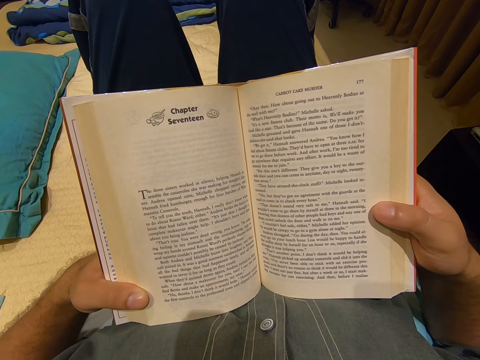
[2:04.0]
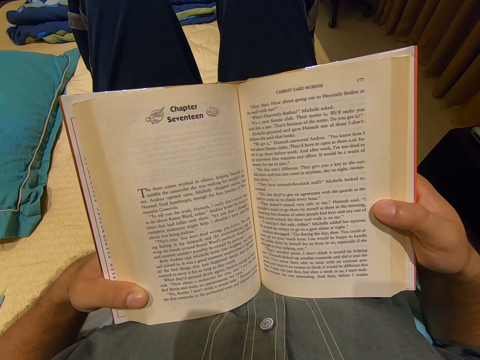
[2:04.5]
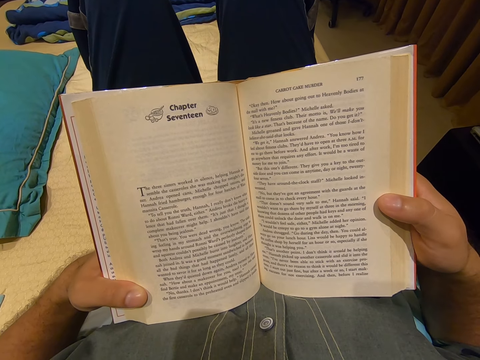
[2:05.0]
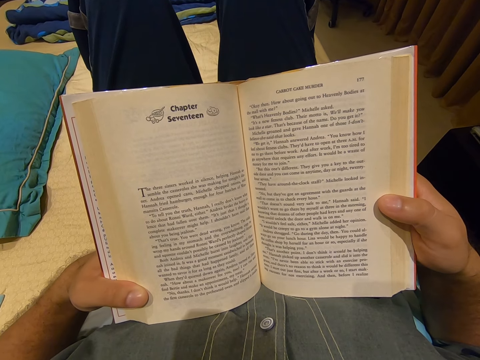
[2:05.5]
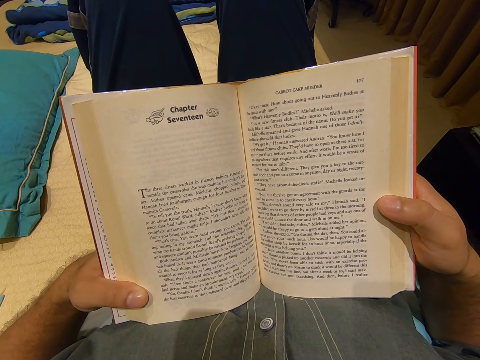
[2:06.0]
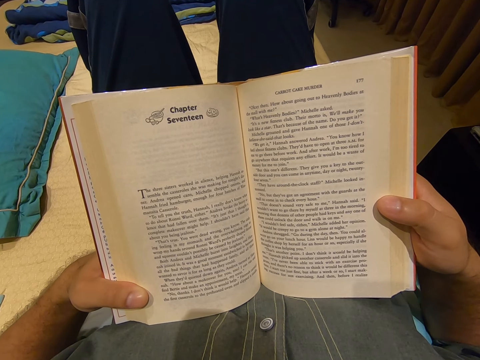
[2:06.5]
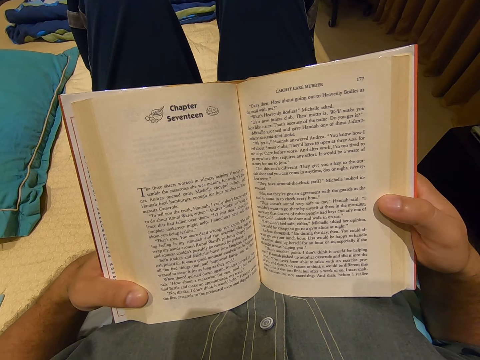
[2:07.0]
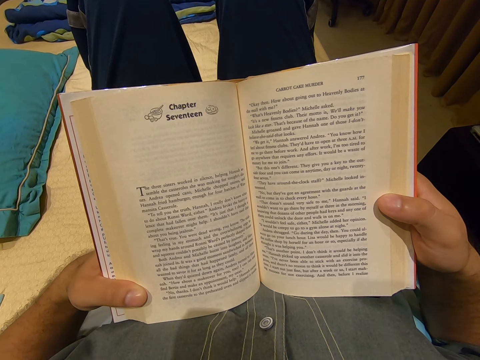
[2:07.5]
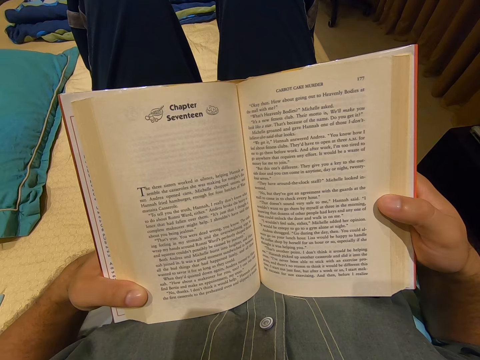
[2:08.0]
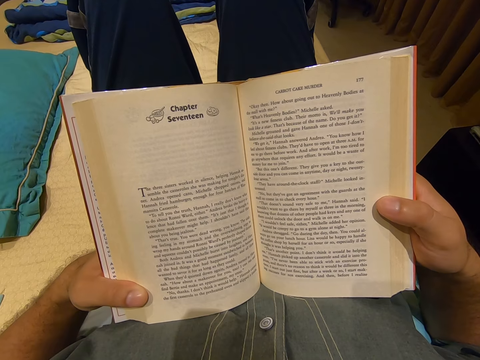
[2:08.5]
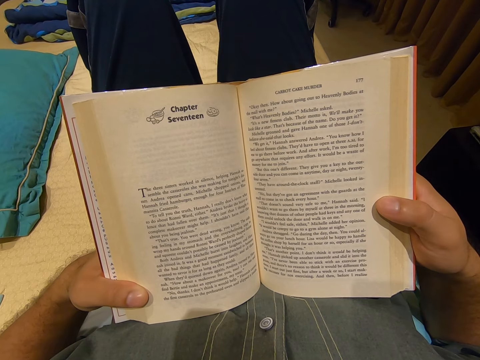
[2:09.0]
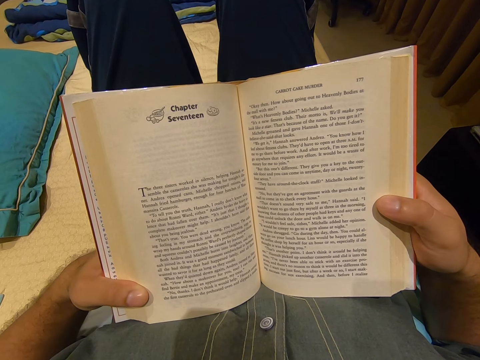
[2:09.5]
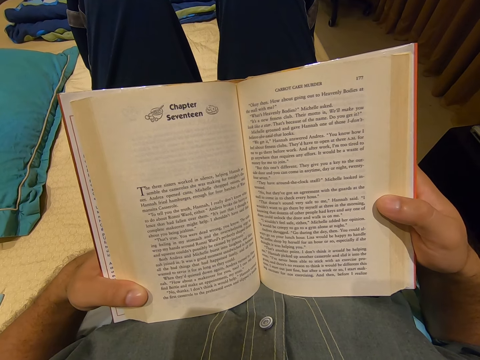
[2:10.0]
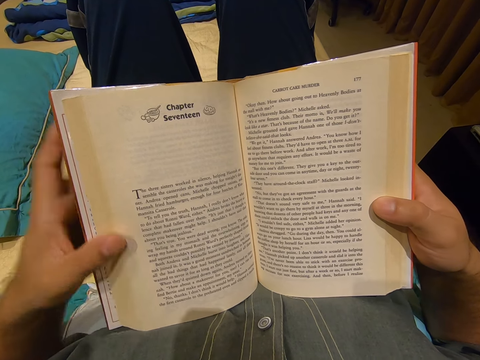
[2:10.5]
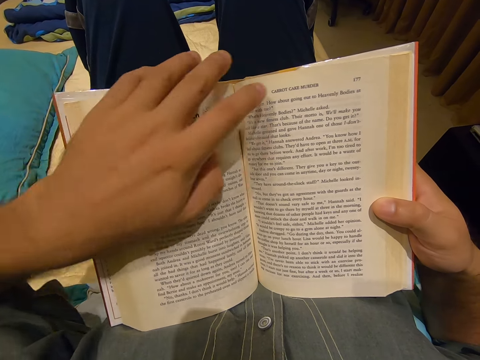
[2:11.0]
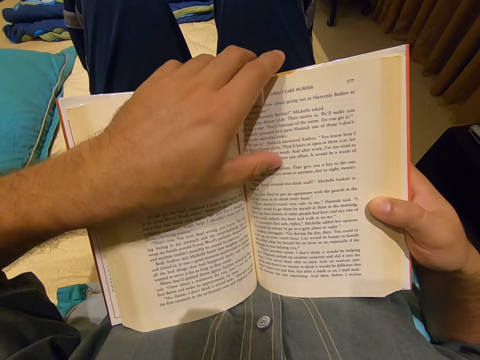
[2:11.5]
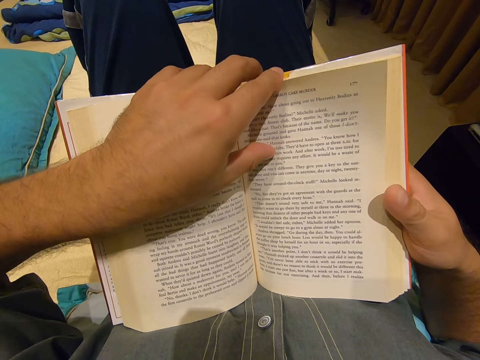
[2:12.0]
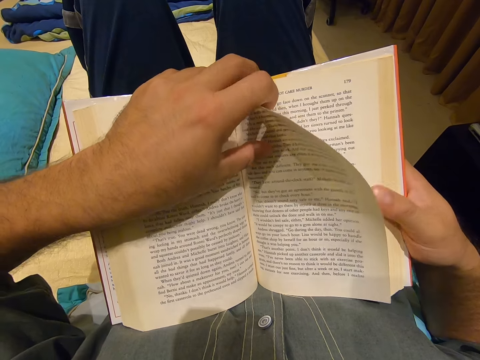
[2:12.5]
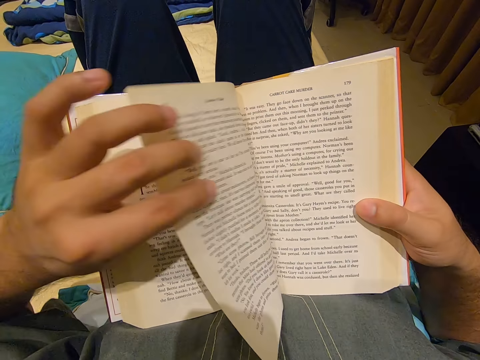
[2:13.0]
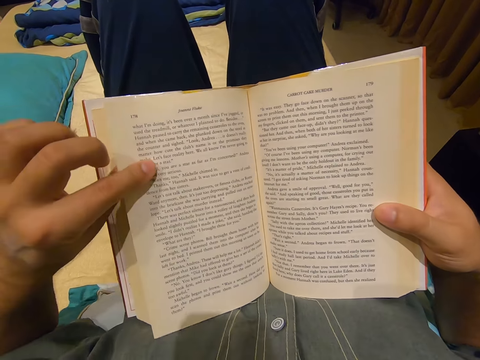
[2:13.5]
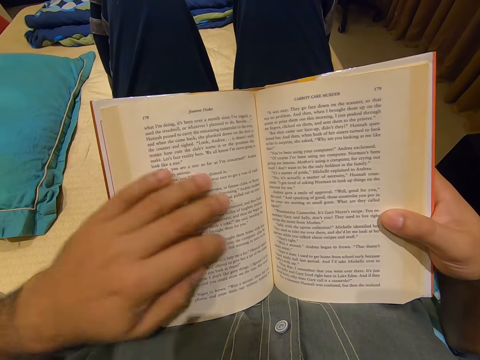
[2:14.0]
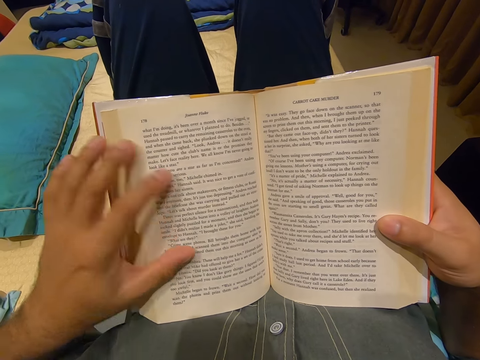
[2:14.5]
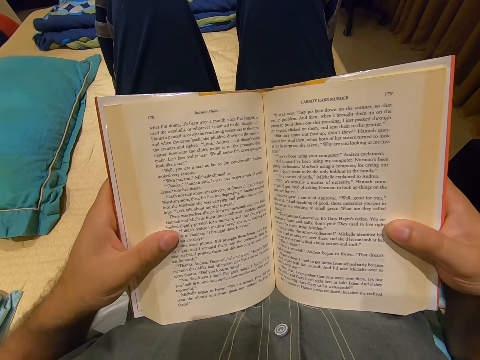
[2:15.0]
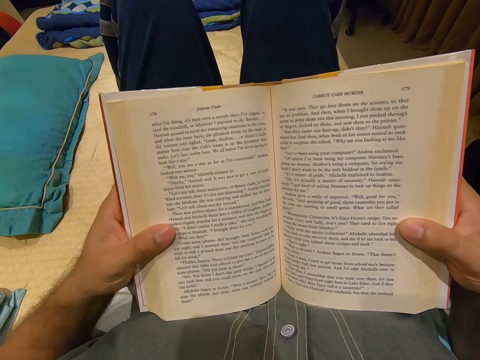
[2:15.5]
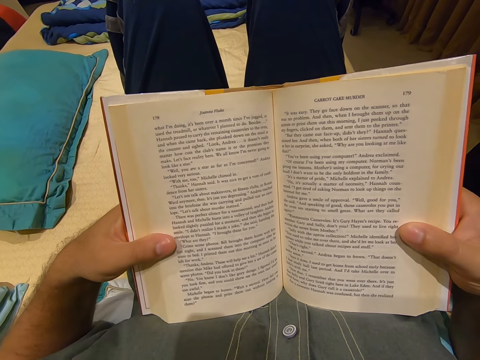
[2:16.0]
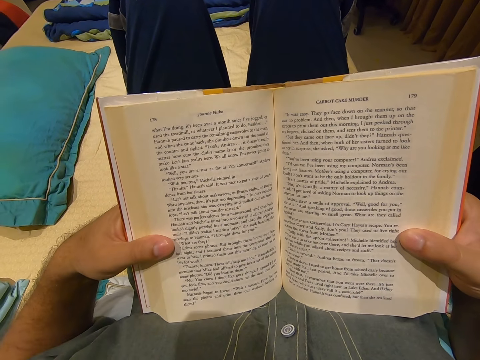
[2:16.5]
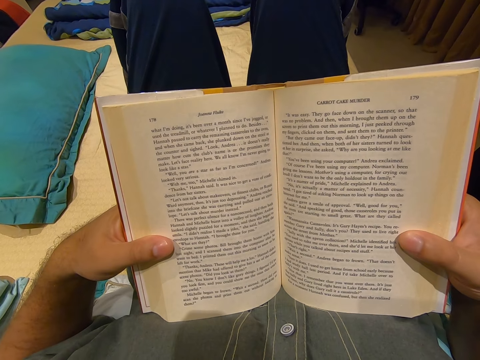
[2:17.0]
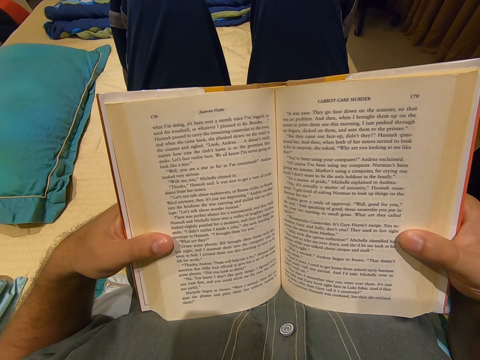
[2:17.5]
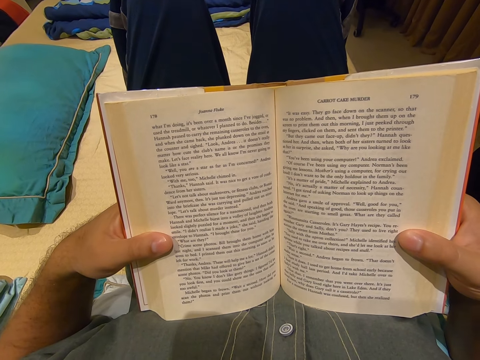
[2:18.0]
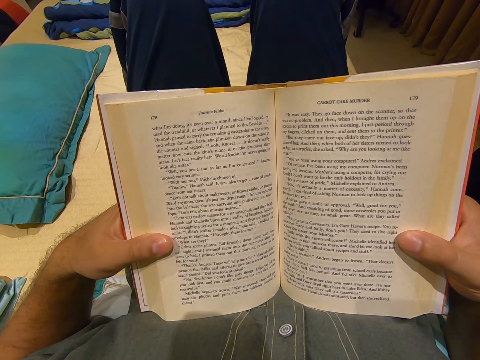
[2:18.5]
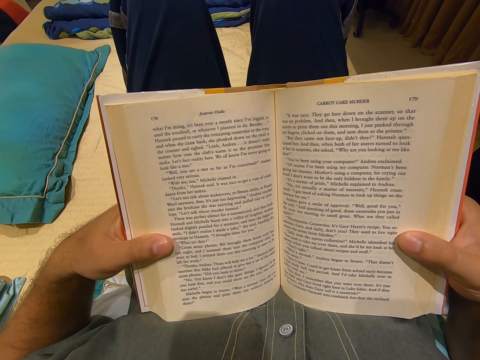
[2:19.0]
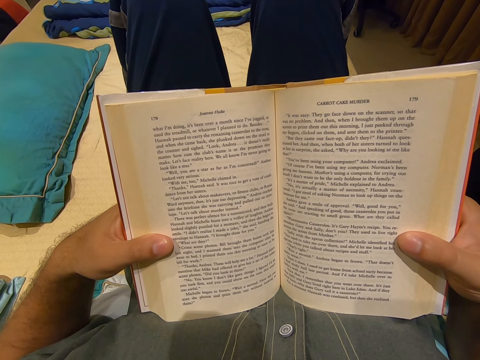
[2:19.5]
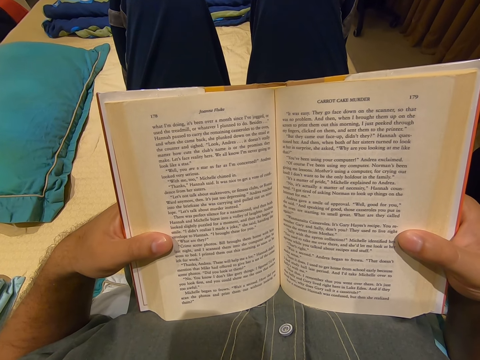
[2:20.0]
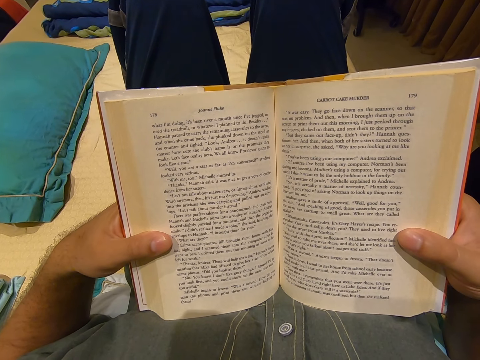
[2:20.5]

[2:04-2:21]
The camera wearer moves his finger. He moves the book and moves his hand. He opens a page. He streamlines the book. He reads the book. He holds the book and moves his hand.

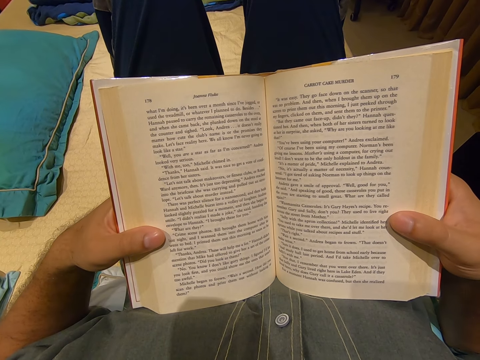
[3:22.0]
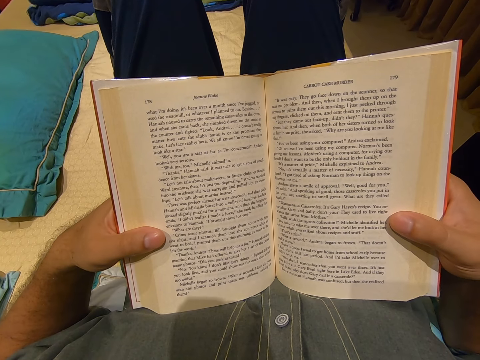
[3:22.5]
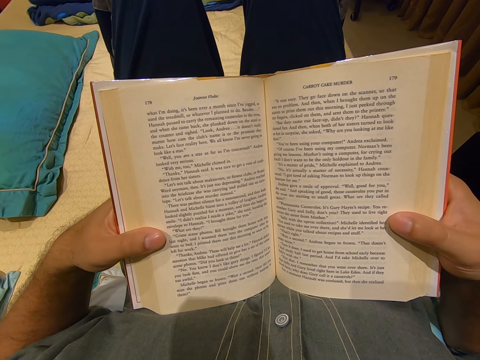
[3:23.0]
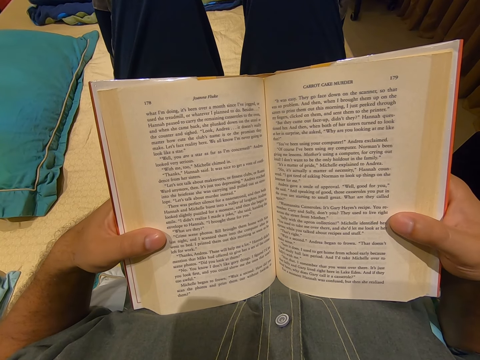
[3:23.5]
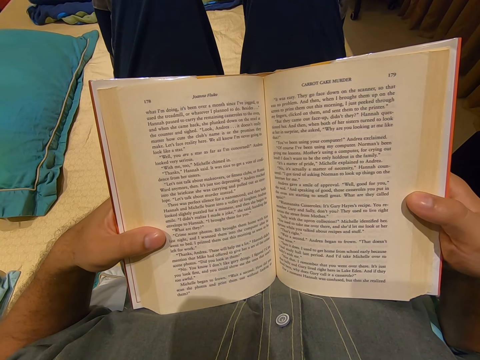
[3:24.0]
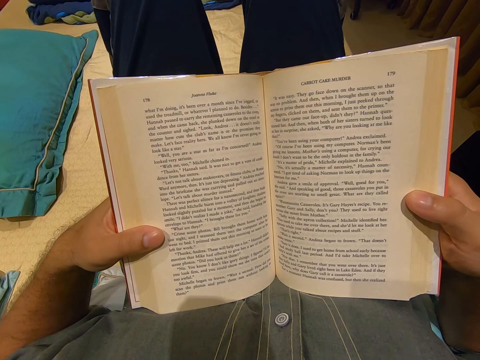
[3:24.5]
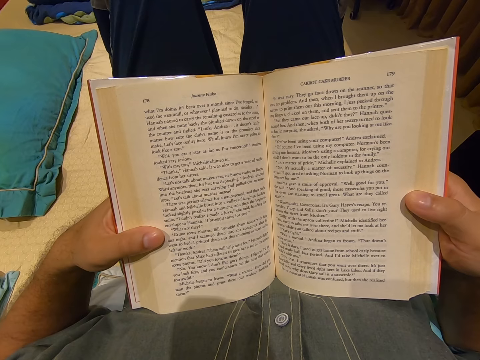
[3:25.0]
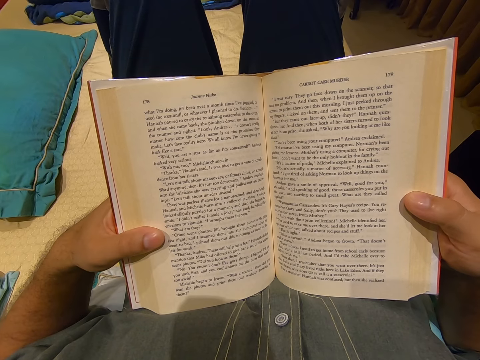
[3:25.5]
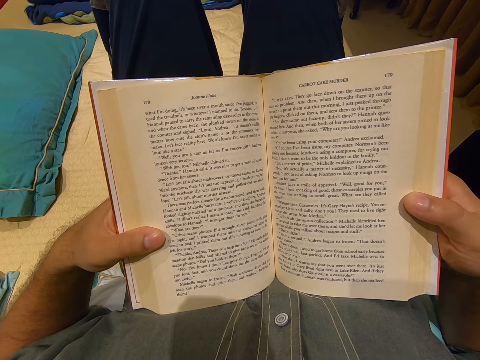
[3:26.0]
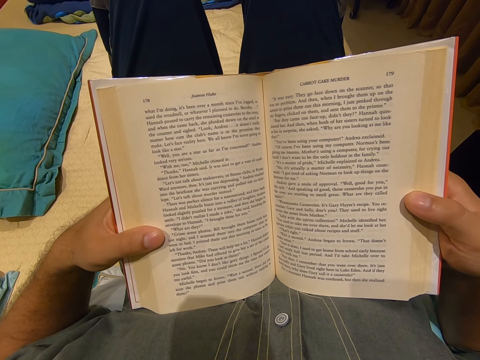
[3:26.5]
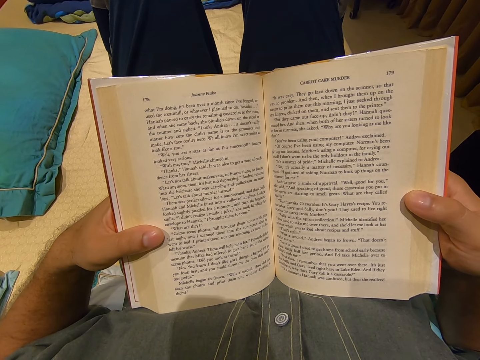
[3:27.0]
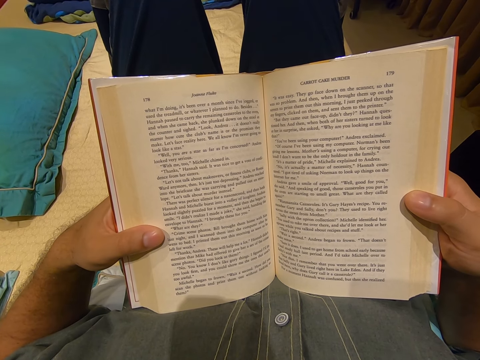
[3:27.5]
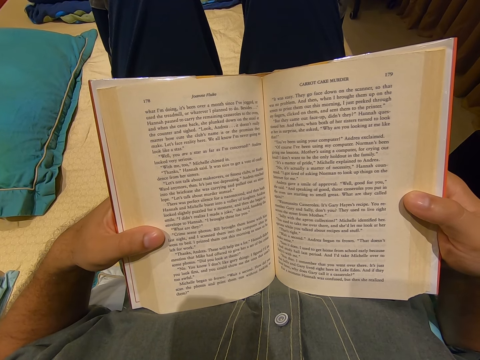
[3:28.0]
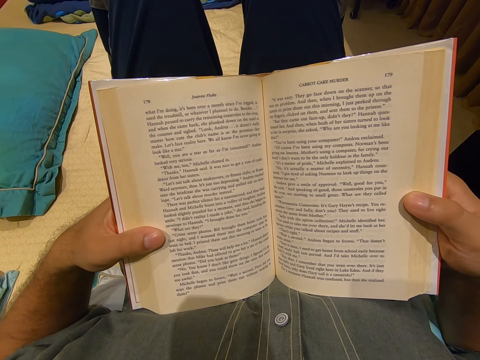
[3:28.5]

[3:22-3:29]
The camera wearer moves his finger.

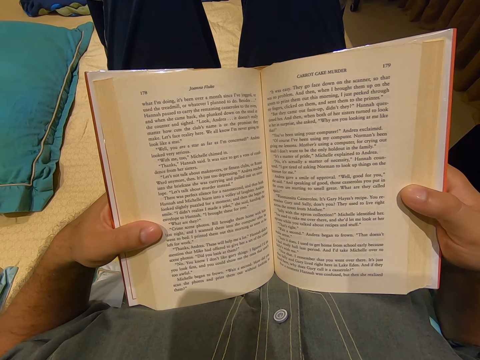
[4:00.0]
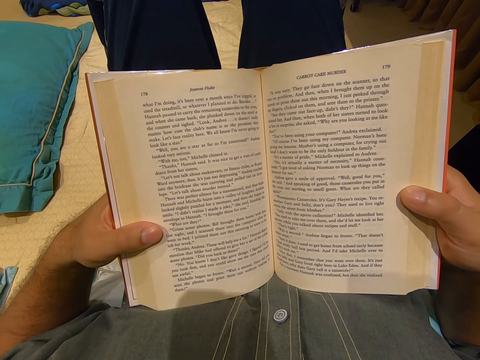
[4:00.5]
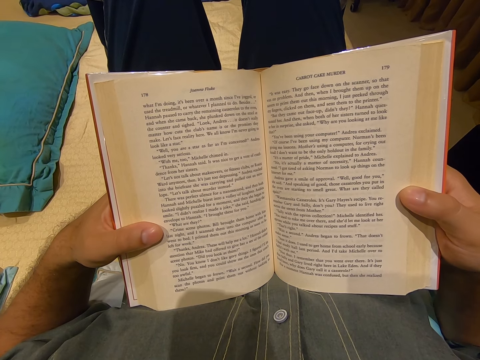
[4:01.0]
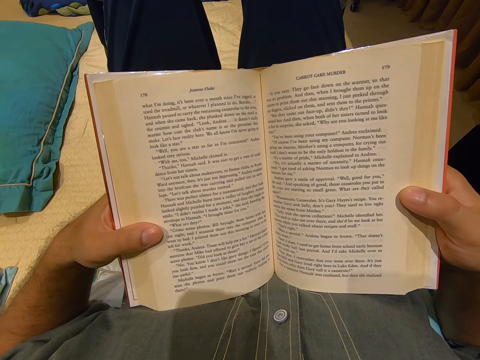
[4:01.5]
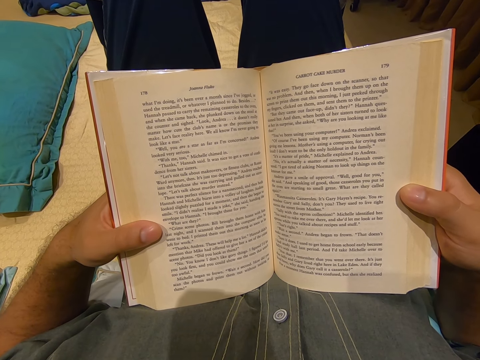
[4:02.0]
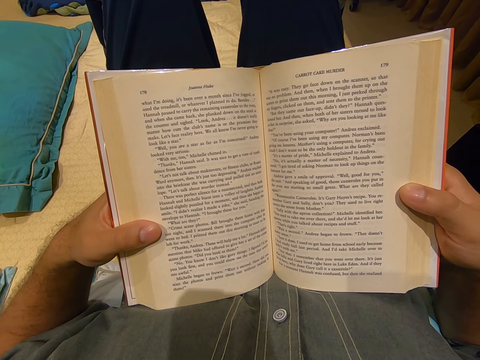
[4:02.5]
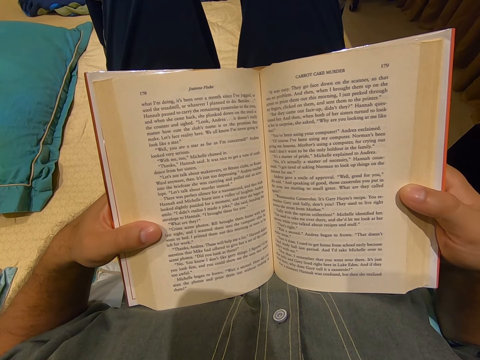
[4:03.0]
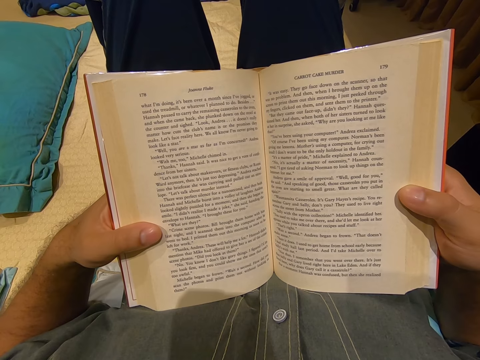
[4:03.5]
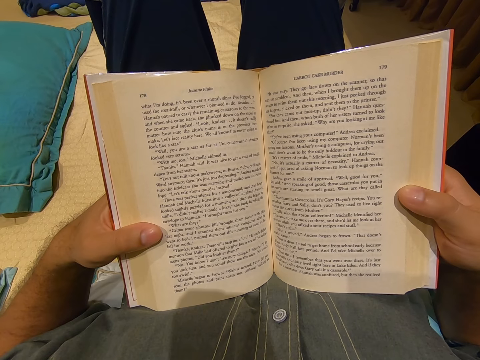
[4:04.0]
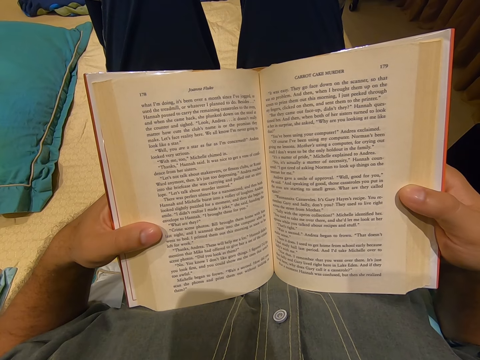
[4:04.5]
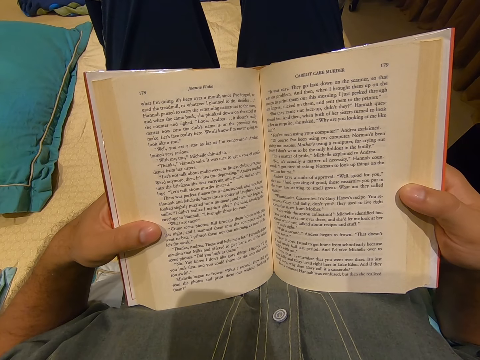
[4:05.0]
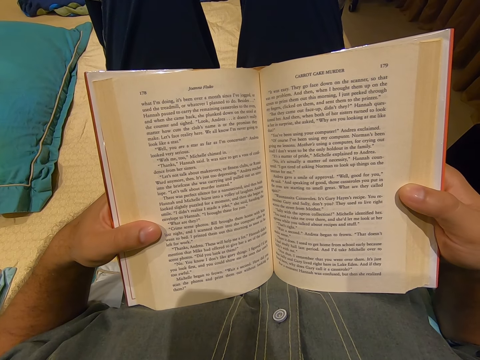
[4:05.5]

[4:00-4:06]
The camera wearer moves the book.
